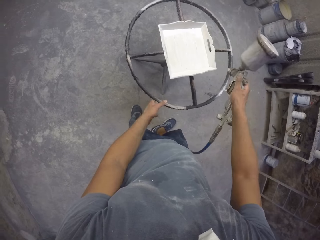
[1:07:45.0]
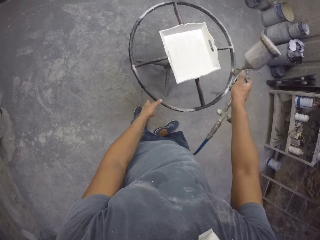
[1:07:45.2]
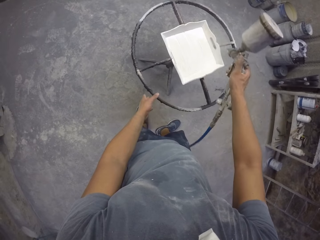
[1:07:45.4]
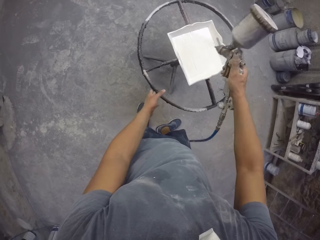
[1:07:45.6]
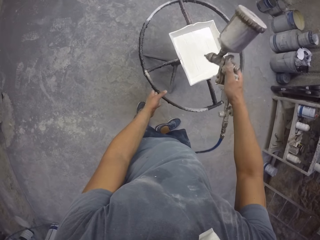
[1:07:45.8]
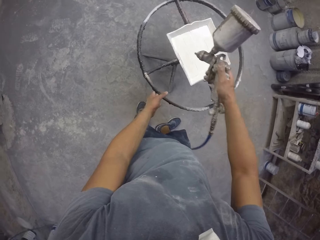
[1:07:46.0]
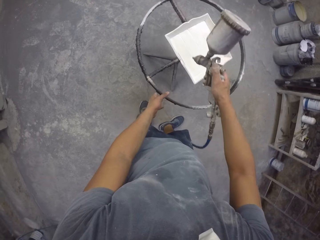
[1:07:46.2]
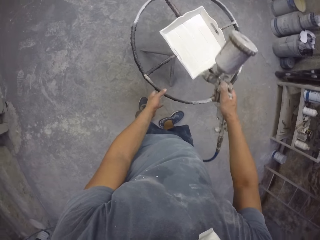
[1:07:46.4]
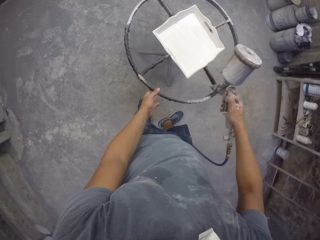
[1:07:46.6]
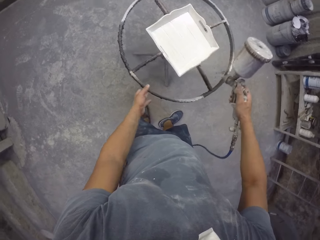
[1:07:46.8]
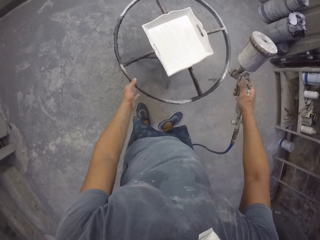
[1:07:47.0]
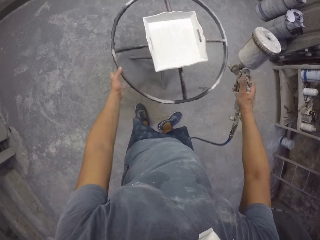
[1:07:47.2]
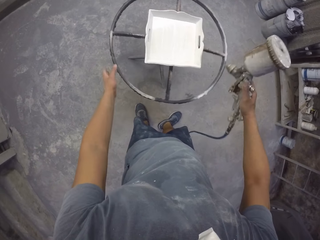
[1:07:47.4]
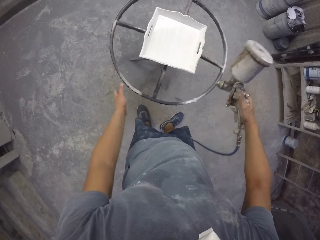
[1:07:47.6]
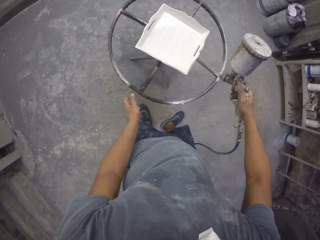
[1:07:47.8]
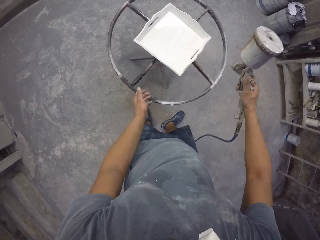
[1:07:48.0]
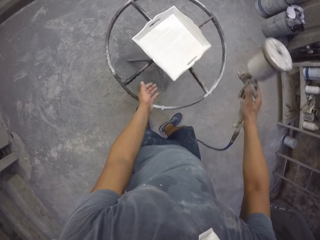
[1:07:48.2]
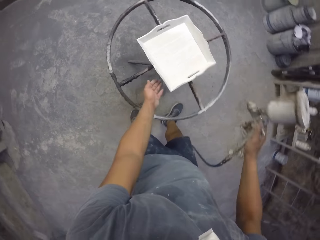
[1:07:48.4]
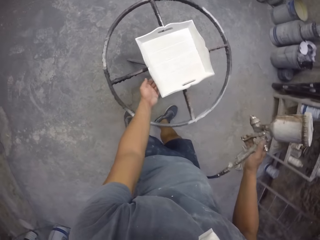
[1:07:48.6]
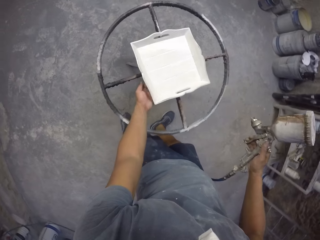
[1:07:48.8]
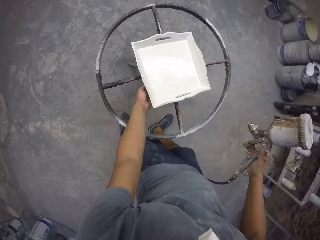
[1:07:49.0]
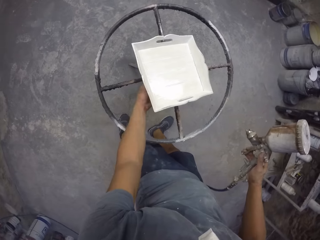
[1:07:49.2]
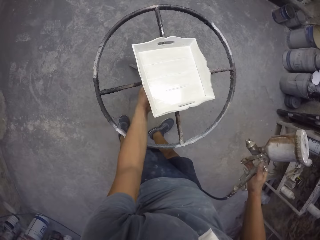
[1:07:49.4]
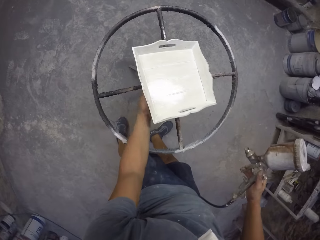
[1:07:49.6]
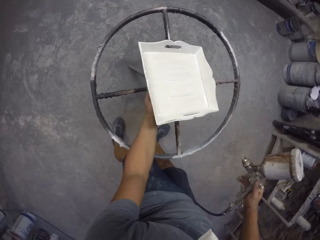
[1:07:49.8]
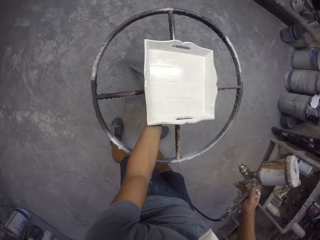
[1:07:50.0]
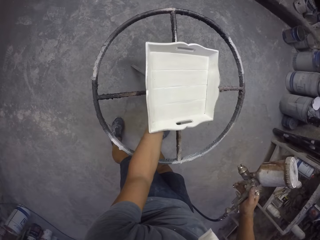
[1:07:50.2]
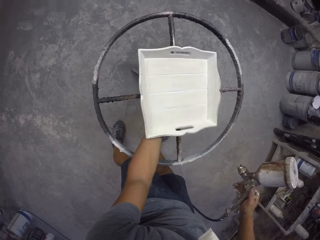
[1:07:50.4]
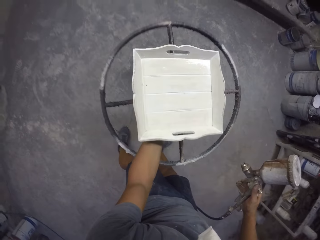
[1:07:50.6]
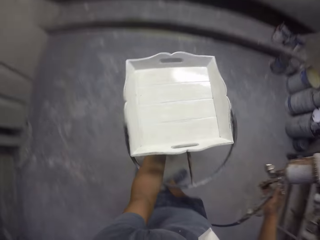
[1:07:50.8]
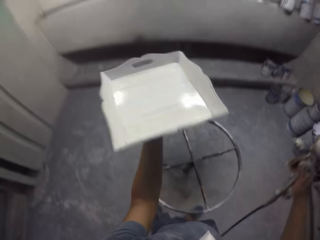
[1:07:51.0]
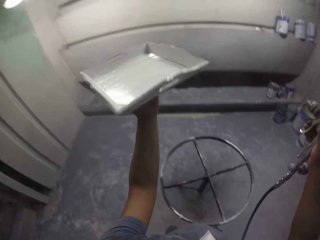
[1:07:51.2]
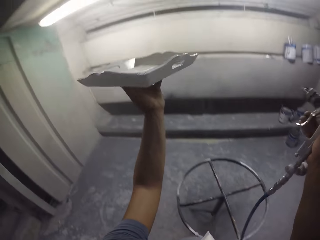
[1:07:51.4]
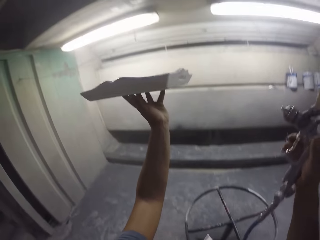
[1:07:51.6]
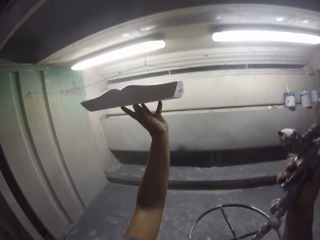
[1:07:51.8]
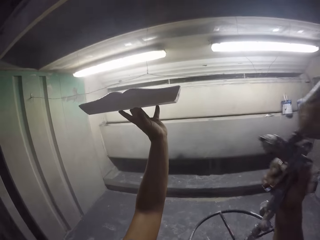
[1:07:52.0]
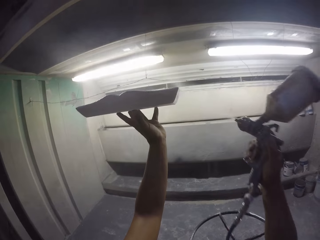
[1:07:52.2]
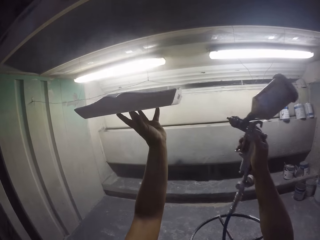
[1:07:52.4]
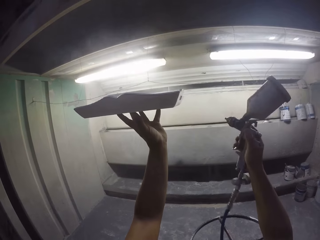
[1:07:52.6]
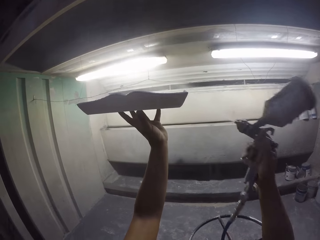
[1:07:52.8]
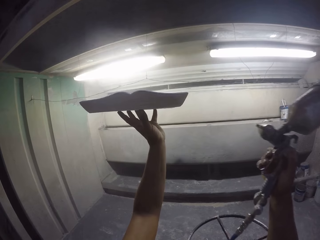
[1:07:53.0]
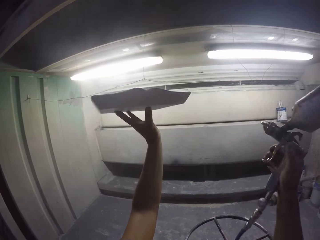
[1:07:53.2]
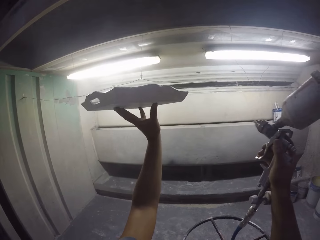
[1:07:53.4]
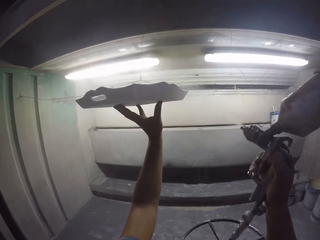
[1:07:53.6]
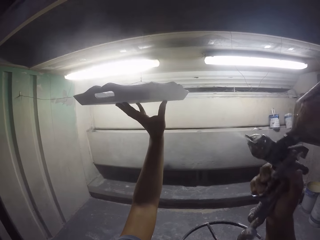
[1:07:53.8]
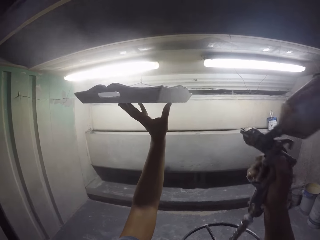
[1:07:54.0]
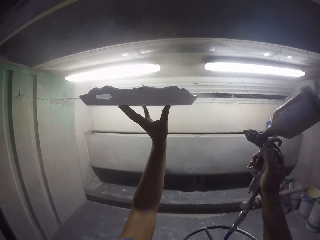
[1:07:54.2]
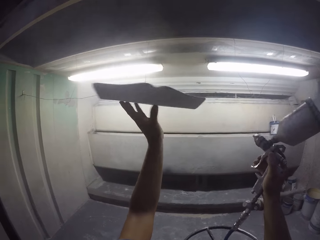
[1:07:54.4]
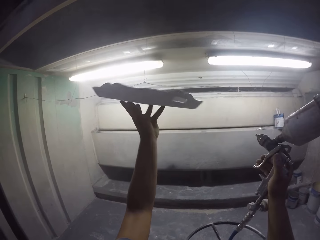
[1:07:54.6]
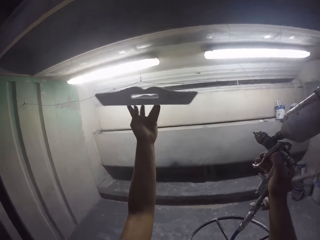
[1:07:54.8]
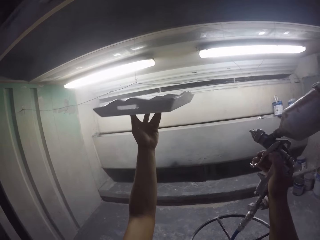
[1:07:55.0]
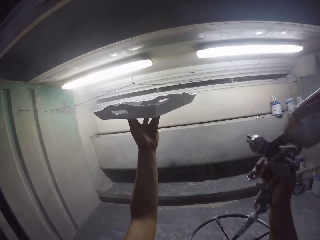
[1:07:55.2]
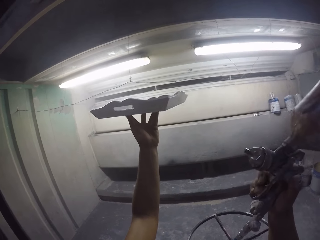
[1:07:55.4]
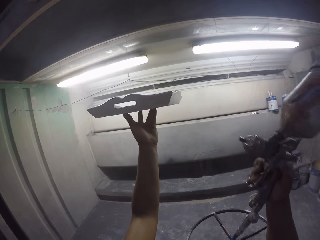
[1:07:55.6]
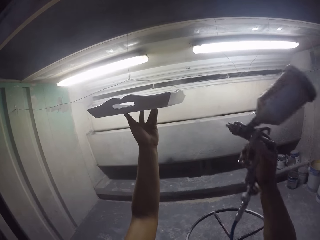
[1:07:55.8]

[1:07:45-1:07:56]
The camera wearer rotates a stand with the left hand in the room. They spray a tray in the room with a paint spray gun. They rotate the stand with the left hand in the room. They pick up the tray with the left hand. They spray the tray in the room with the paint spray gun.

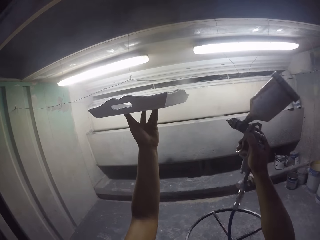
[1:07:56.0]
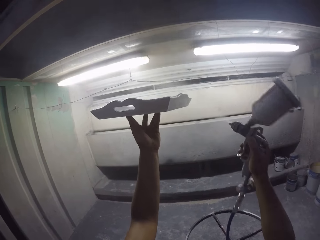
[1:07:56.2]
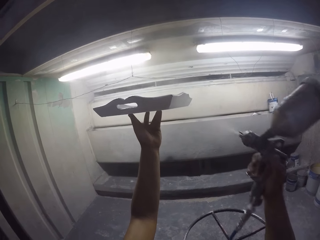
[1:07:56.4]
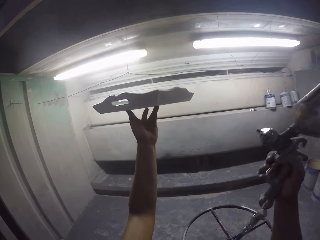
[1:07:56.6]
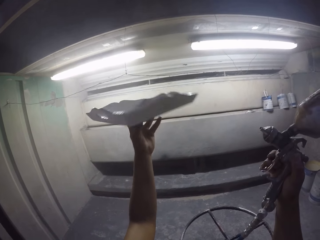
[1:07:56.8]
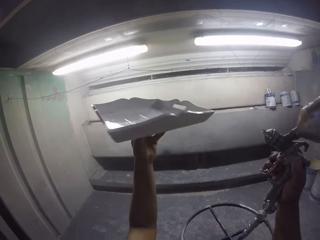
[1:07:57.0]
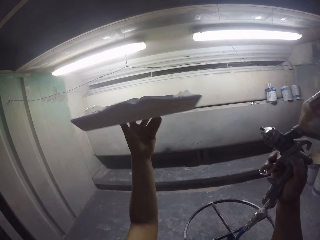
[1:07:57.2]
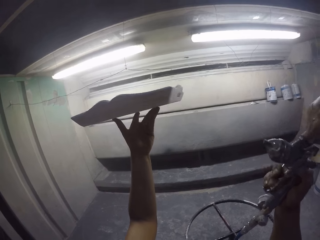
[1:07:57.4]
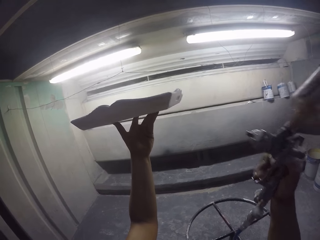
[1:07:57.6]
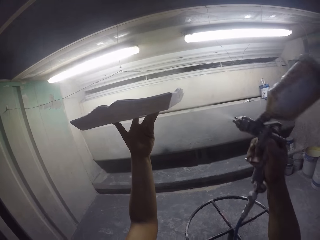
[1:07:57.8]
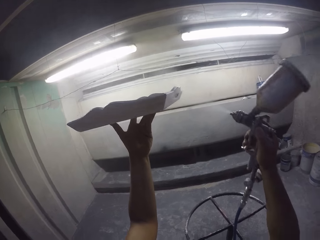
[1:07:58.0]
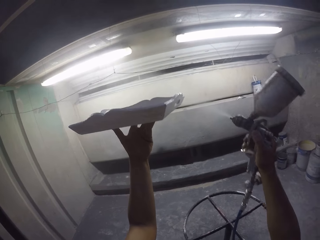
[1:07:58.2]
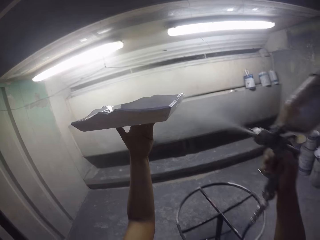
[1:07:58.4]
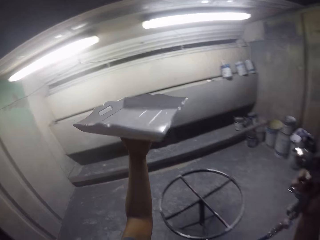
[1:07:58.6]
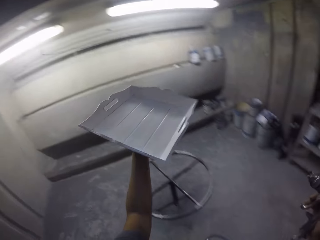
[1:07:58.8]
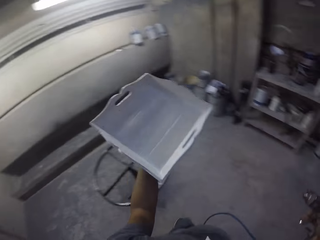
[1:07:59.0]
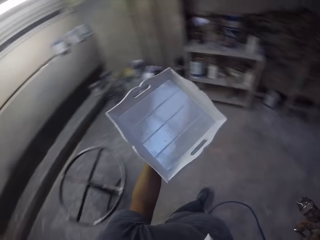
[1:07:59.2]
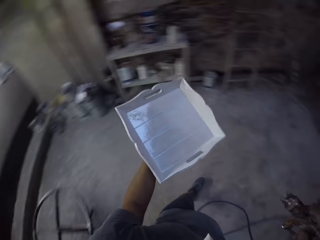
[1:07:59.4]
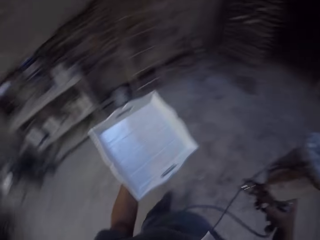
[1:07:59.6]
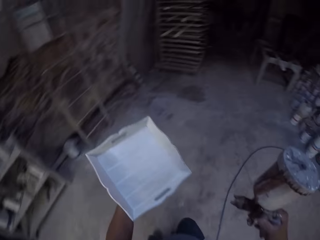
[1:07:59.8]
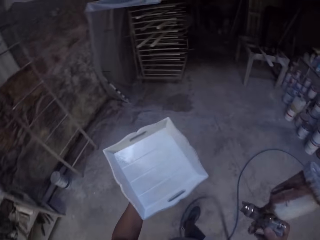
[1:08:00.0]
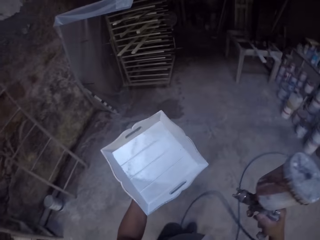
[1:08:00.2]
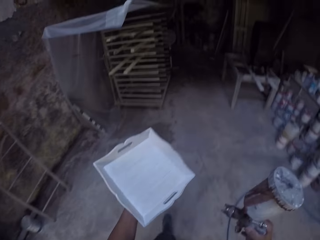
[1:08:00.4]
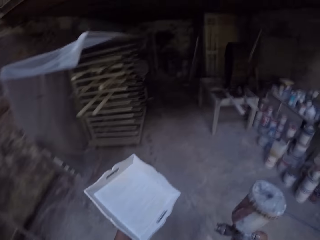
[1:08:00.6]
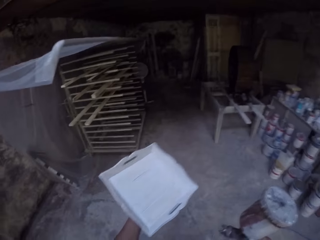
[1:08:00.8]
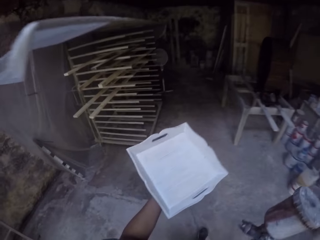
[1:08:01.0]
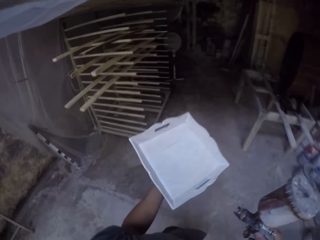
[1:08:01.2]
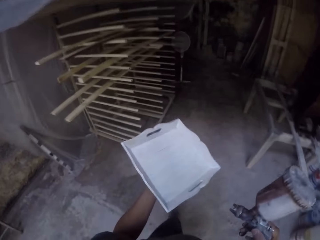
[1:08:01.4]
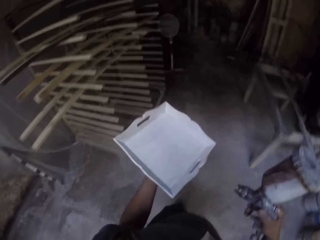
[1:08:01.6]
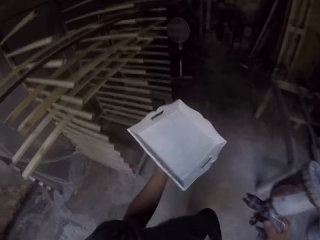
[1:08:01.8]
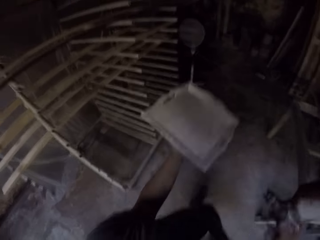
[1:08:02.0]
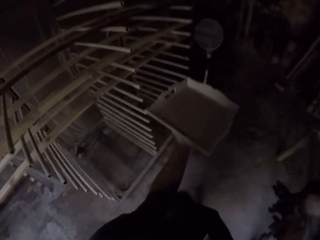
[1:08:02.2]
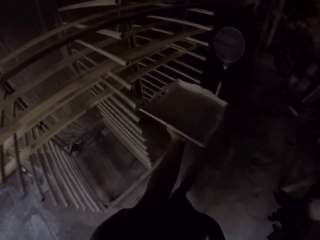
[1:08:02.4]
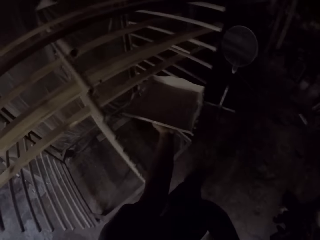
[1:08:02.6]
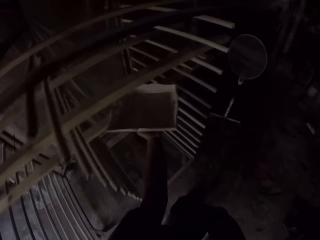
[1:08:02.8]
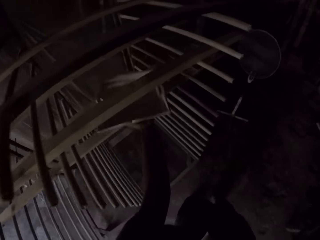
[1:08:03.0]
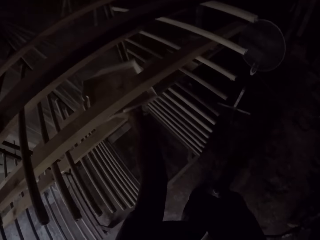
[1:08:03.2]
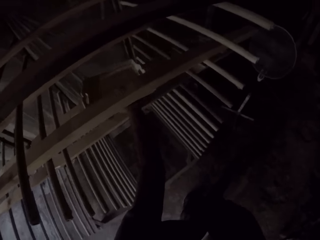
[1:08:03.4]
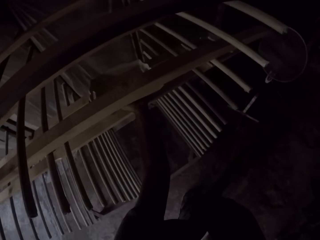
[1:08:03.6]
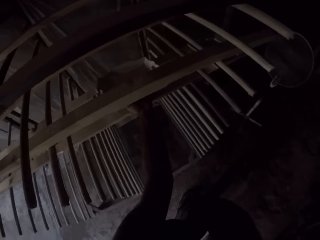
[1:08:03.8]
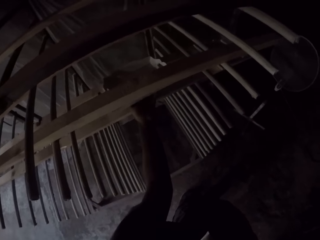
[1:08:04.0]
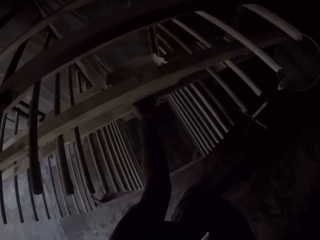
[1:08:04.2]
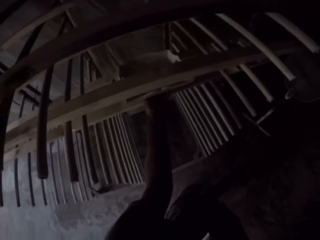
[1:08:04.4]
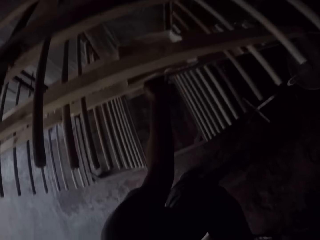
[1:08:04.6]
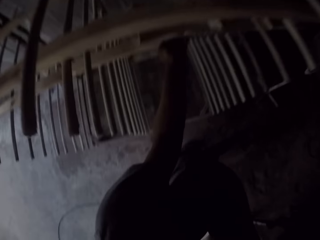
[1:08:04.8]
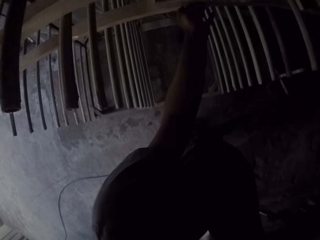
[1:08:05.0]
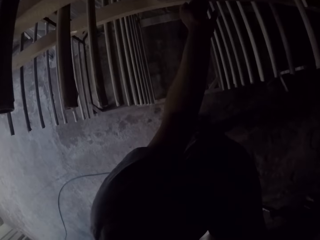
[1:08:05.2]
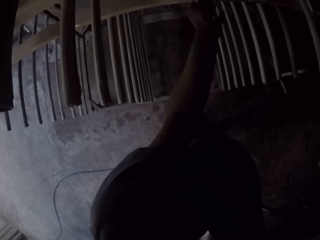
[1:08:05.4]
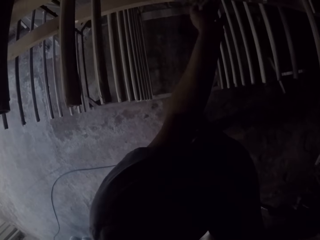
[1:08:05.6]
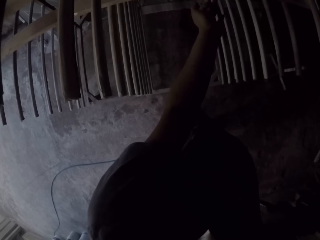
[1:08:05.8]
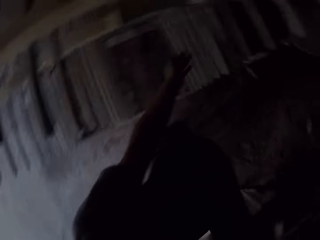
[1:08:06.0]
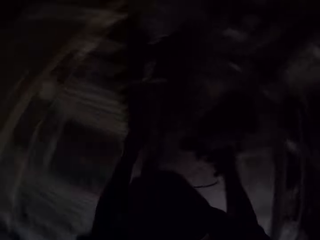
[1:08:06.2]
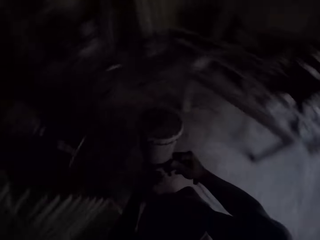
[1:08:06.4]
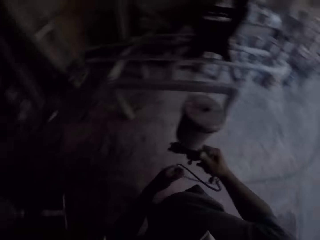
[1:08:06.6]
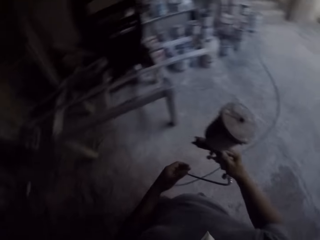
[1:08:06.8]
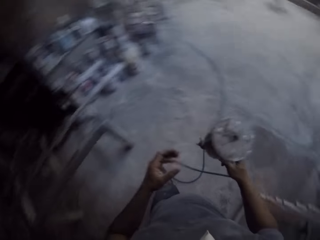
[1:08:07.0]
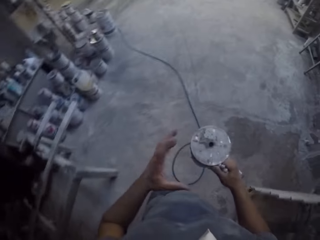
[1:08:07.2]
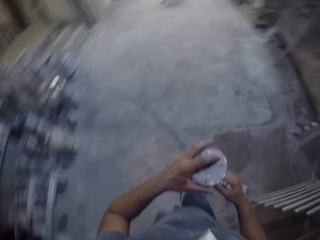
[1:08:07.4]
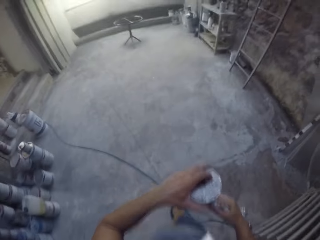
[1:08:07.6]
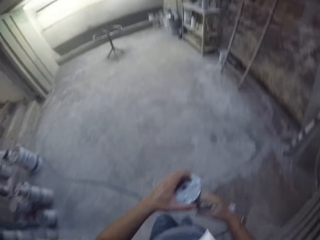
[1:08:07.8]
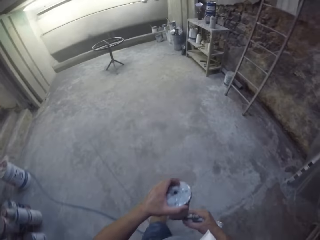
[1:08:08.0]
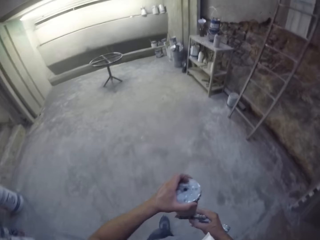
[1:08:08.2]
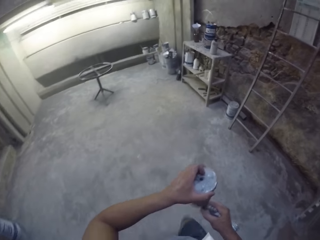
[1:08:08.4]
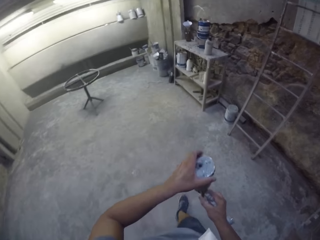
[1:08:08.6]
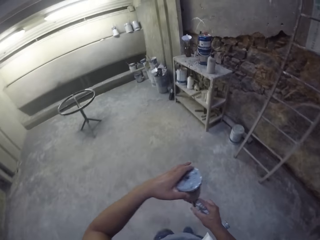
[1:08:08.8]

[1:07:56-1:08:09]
The camera wearer holds a tray with the left hand. They spray the tray in the room with a spray gun. They walk around in the room. They spray the tray in the room with the spray gun. They place the tray on the rack. They hold the spray gun with both hands in the room.
